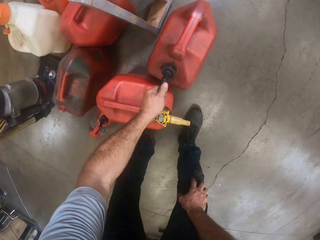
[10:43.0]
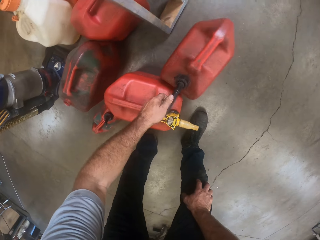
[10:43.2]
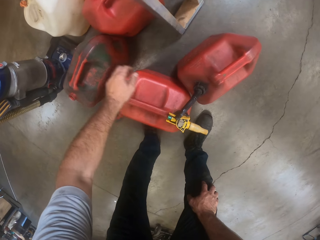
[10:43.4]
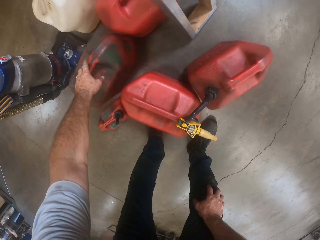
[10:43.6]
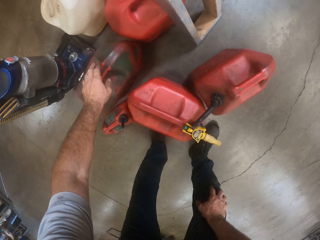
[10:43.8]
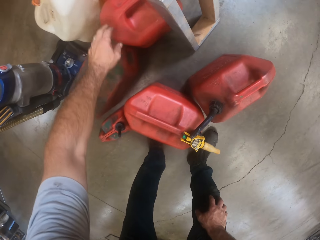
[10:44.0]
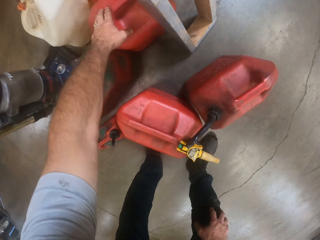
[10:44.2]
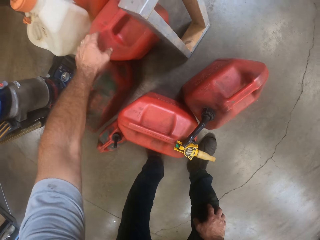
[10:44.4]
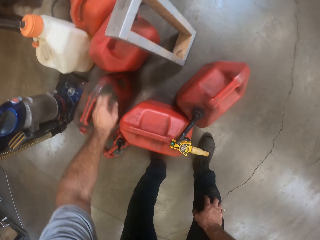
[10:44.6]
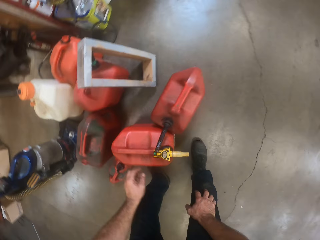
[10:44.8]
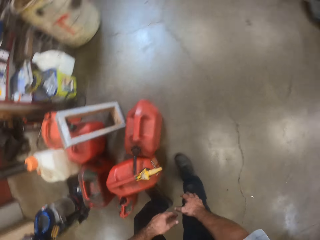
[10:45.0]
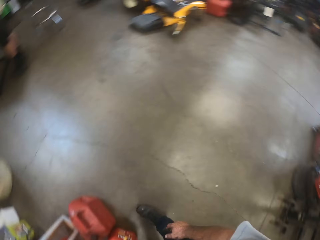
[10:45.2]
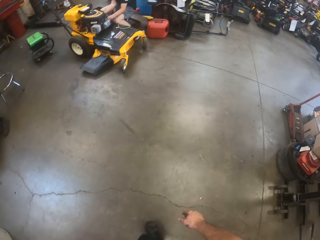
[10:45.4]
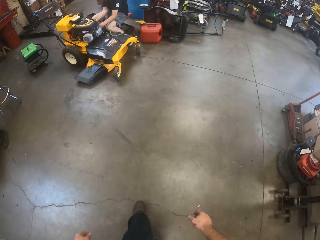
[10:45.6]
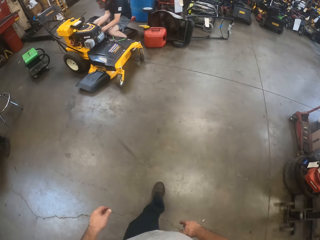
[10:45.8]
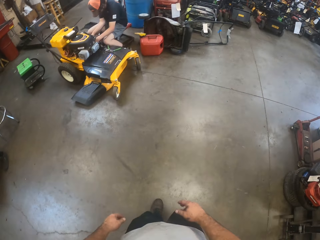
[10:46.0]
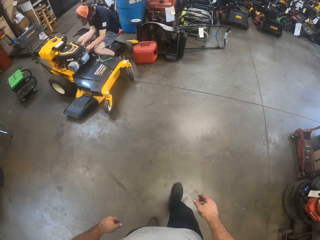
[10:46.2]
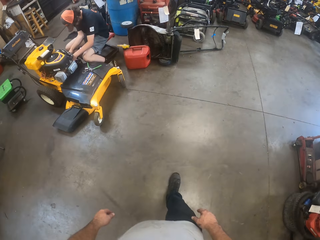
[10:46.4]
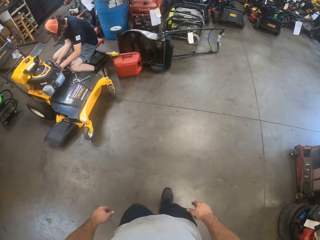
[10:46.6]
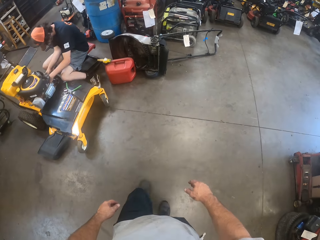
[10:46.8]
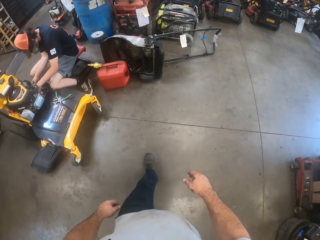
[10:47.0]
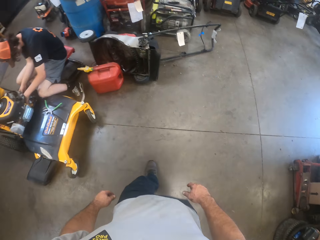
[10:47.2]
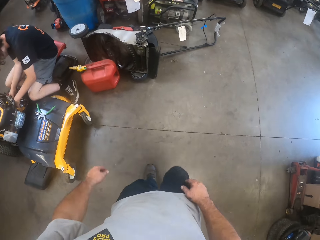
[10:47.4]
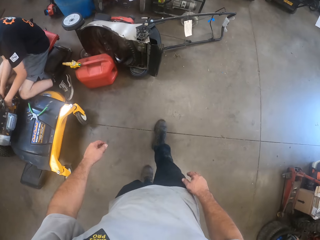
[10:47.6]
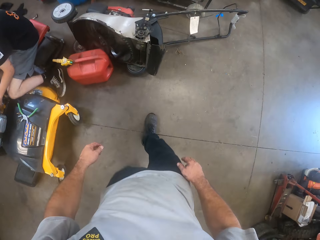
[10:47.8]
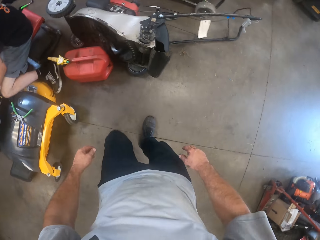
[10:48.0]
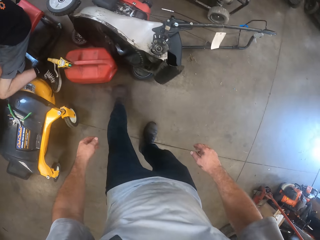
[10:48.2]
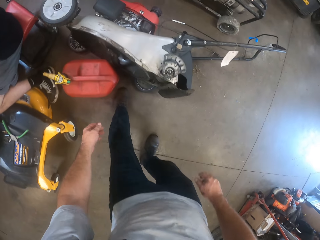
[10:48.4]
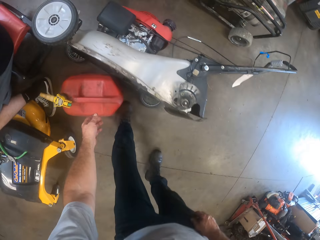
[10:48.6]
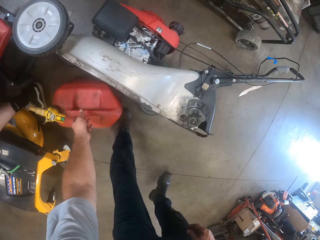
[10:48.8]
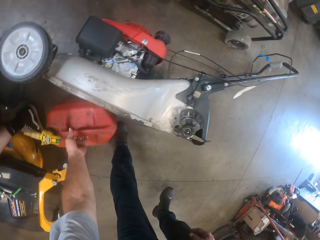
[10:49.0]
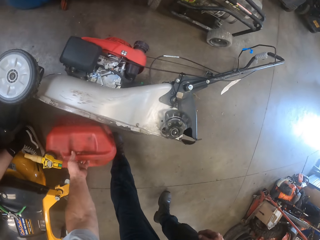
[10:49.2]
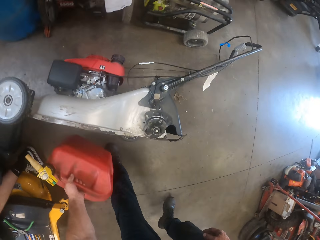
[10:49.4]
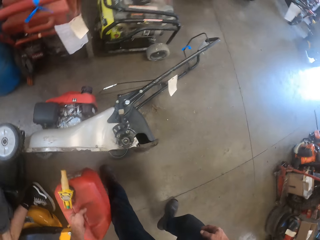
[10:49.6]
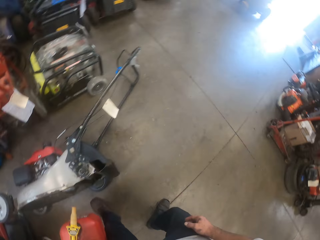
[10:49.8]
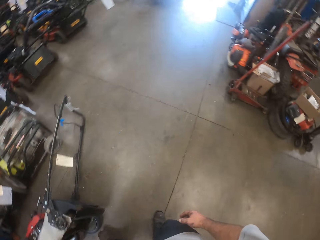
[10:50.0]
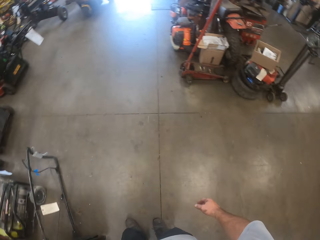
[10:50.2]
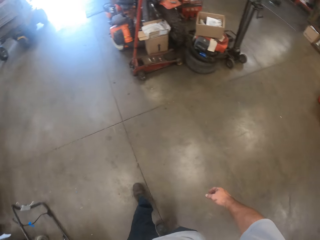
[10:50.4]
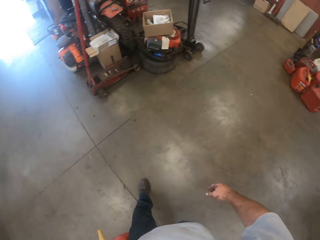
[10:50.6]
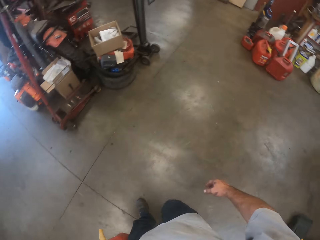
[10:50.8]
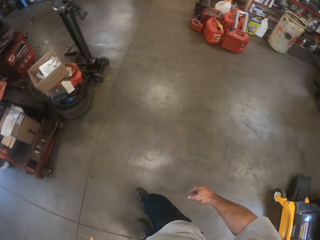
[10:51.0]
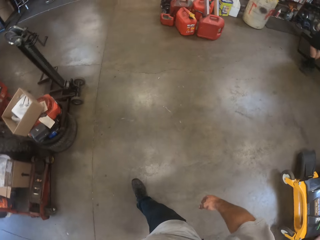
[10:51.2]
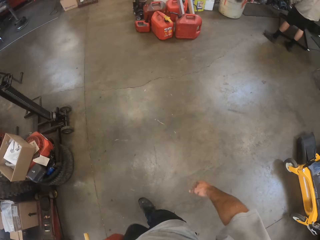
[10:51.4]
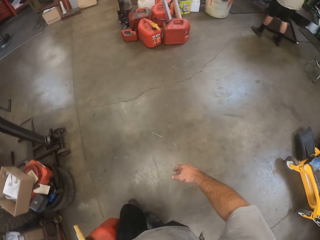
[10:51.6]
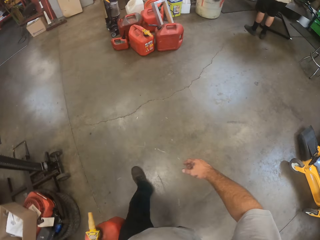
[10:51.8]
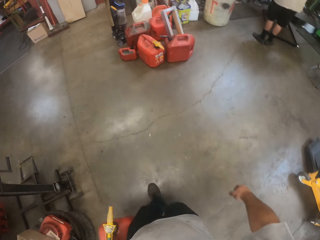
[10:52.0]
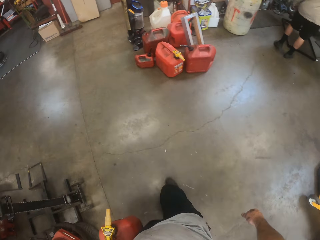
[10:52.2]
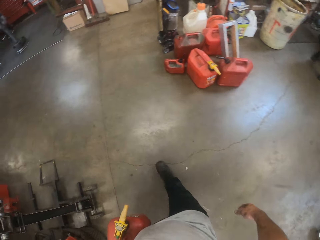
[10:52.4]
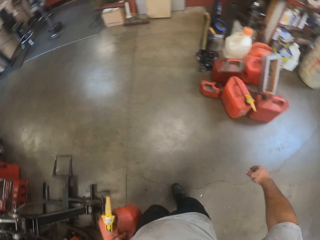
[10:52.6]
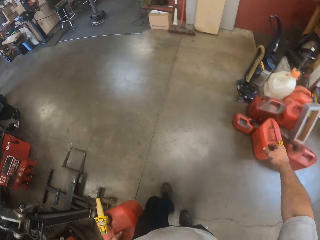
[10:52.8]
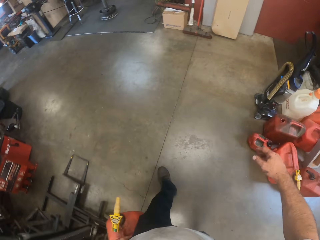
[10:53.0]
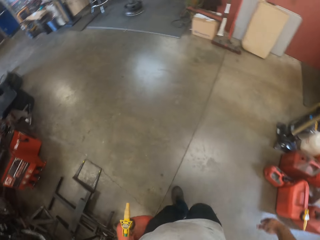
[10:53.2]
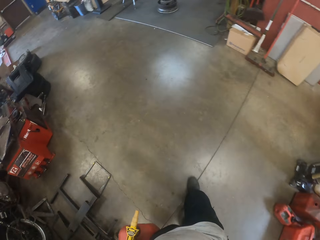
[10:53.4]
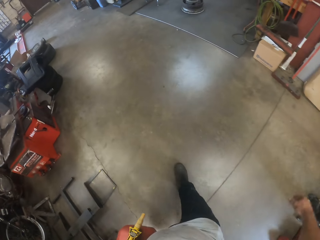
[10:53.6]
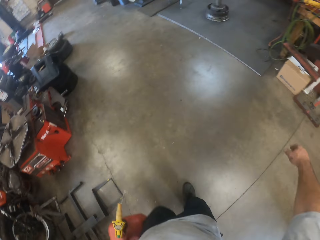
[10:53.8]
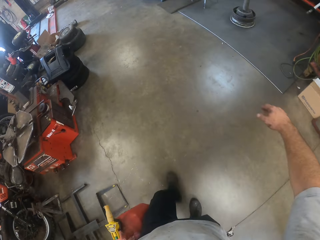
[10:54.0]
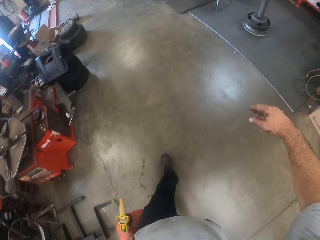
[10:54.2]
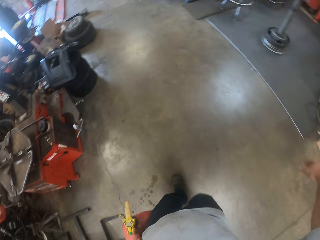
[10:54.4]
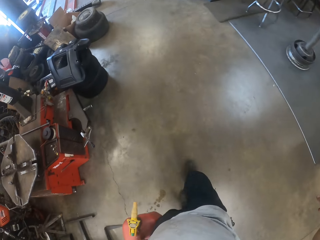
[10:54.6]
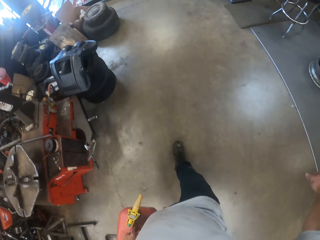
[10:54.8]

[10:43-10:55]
The camera wearer moves another jerry can on the floor. They do it again. They touch another jerry can on the floor. They walk towards another jerry can. They pick up a fuel jerry can from the floor. They take the jerry can to the other lawn mower in the workshop. They walk with the fuel jerry can around the workshop.

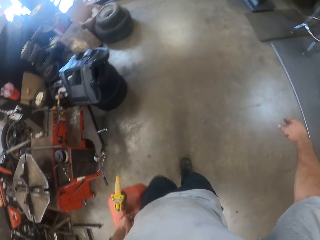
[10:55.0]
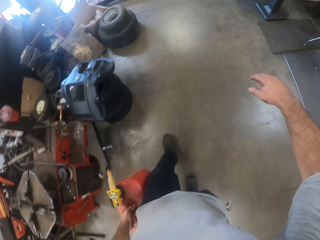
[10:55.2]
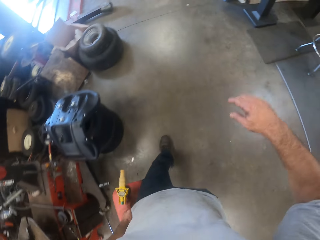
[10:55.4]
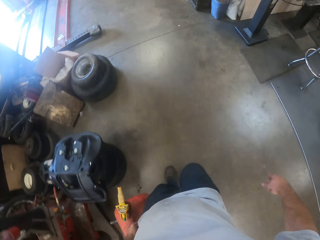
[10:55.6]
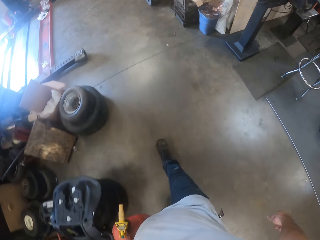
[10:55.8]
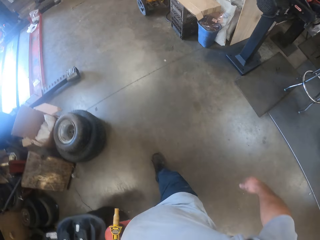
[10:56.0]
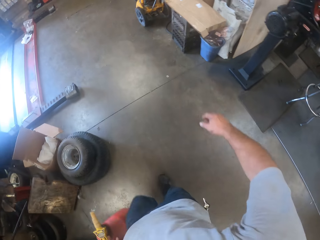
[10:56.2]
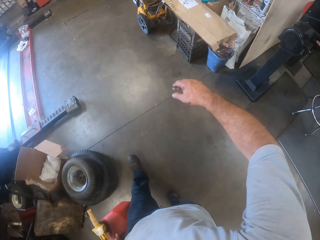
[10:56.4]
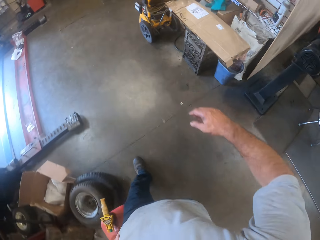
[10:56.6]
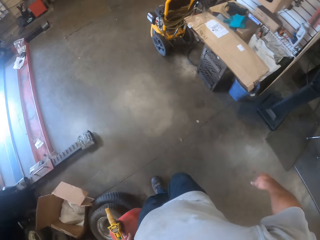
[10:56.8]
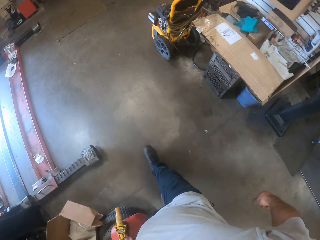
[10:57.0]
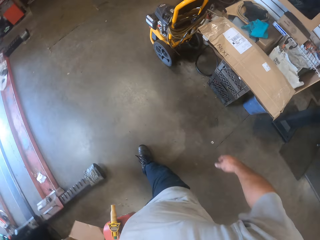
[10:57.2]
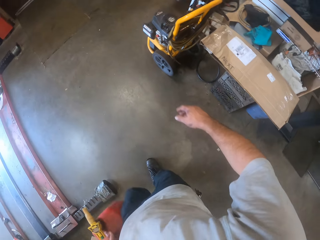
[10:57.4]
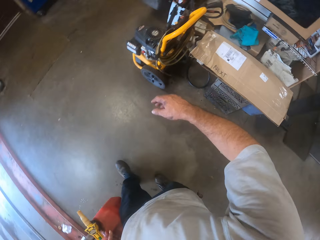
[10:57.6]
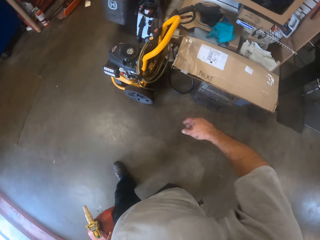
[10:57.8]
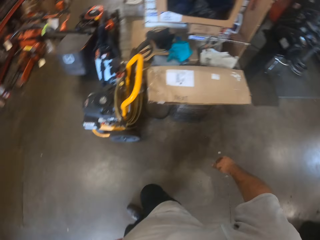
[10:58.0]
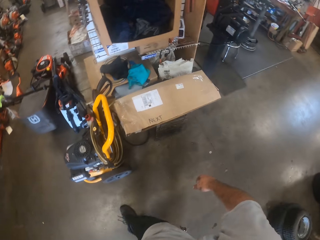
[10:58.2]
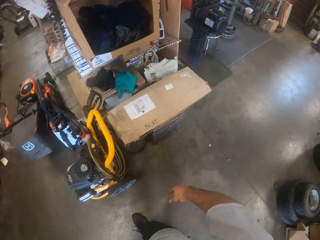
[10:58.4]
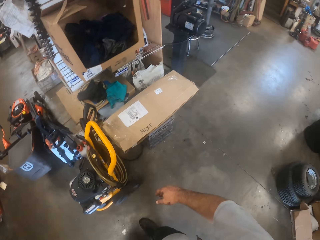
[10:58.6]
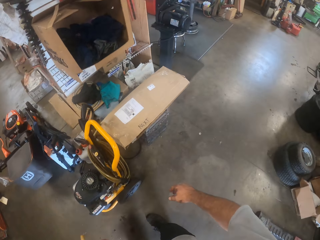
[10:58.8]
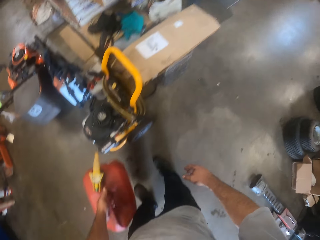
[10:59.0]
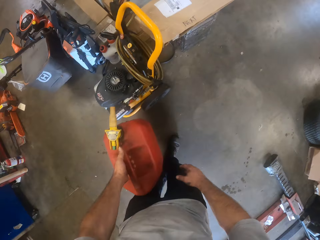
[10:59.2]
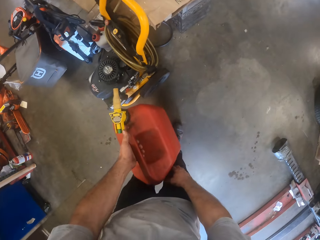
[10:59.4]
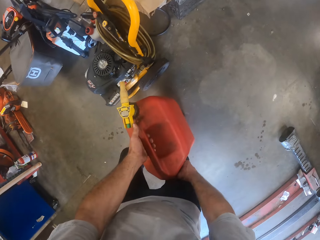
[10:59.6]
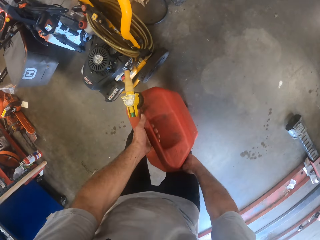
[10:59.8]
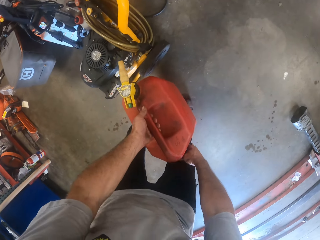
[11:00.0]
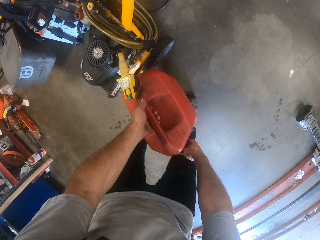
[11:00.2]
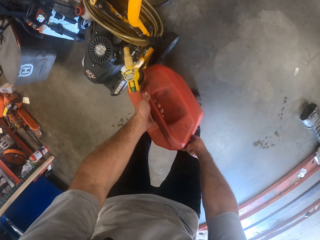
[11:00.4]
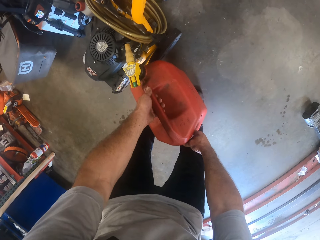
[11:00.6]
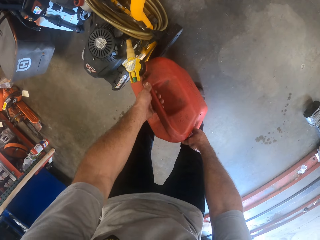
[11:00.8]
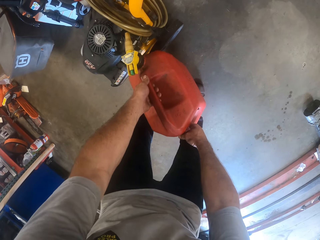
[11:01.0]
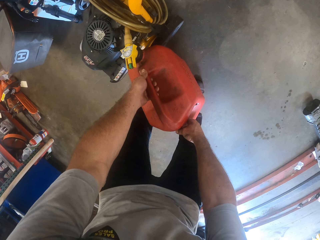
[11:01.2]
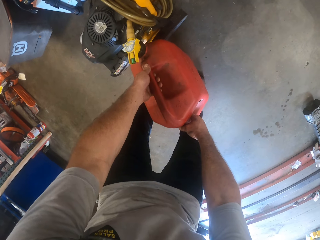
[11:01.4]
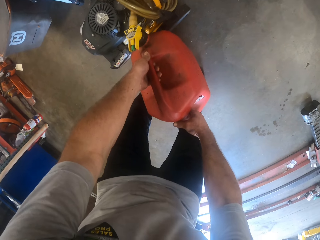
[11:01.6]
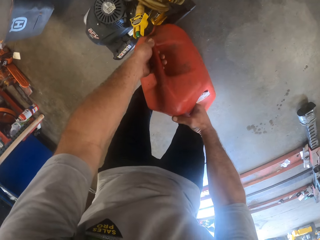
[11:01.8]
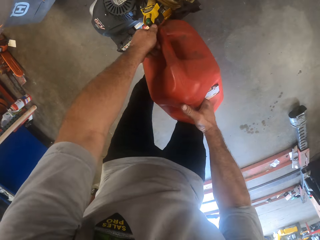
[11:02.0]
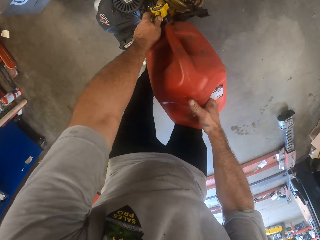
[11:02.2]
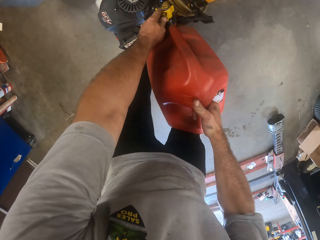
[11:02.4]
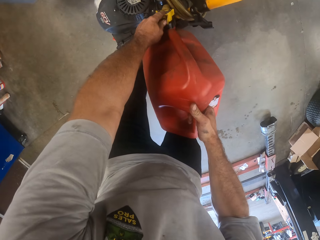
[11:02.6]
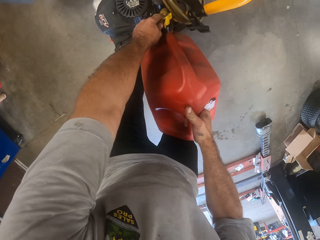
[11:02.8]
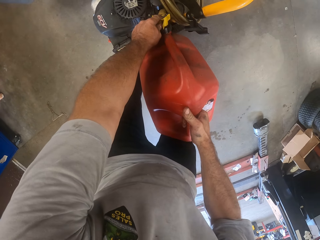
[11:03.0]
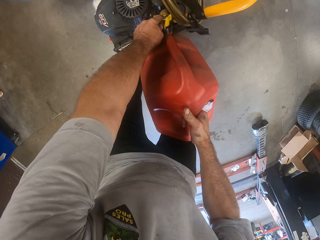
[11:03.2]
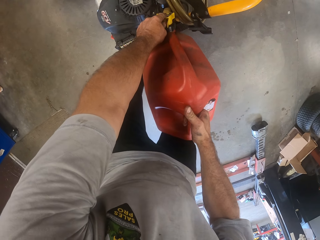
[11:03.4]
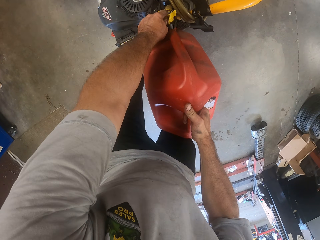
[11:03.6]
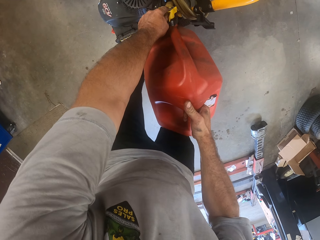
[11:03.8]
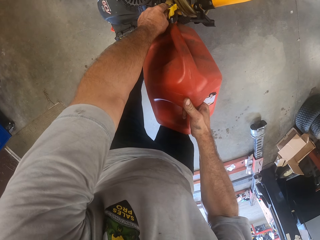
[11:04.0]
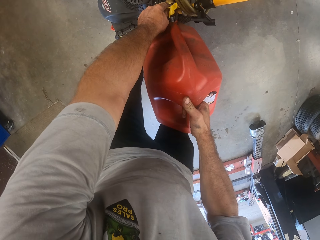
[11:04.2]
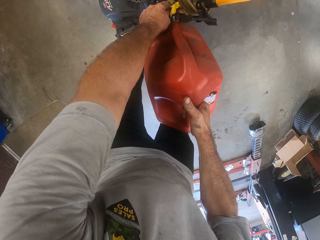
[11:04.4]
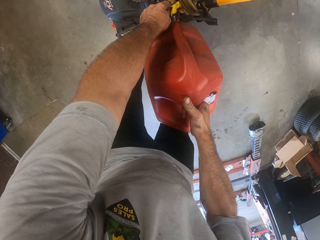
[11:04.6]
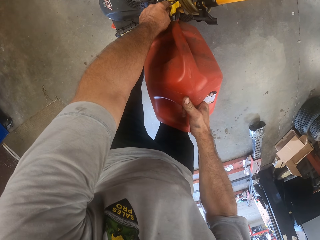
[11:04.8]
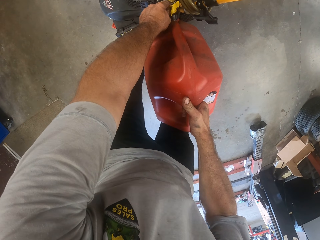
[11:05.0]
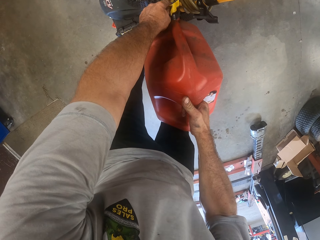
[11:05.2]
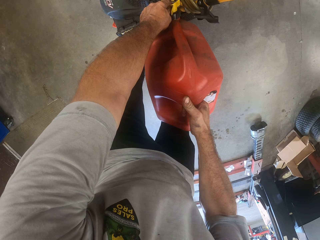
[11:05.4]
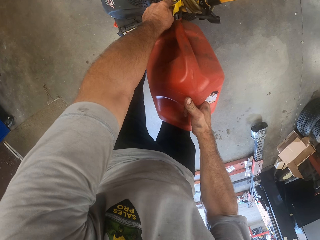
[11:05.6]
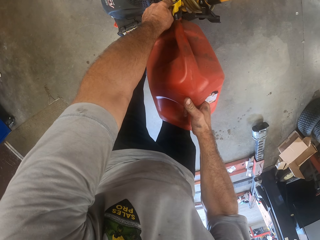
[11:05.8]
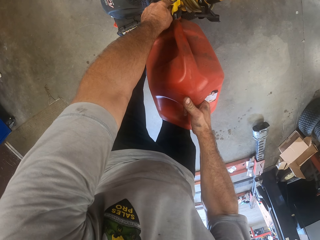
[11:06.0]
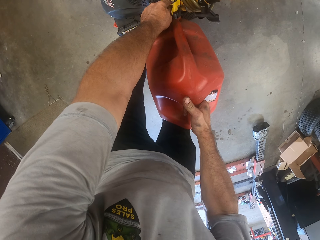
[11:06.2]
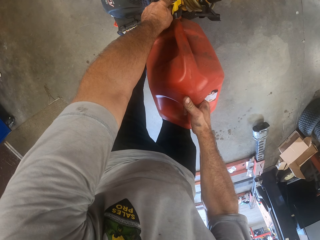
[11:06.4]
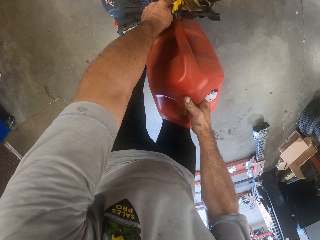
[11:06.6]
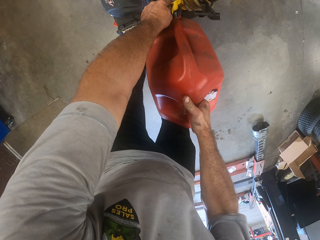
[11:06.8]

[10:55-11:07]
The camera wearer pours fuel from the jerry can into the lawn mower.
